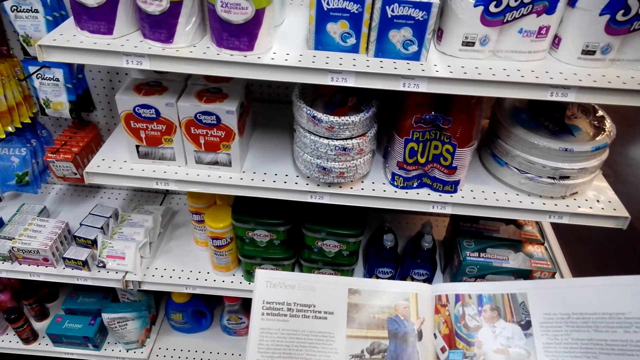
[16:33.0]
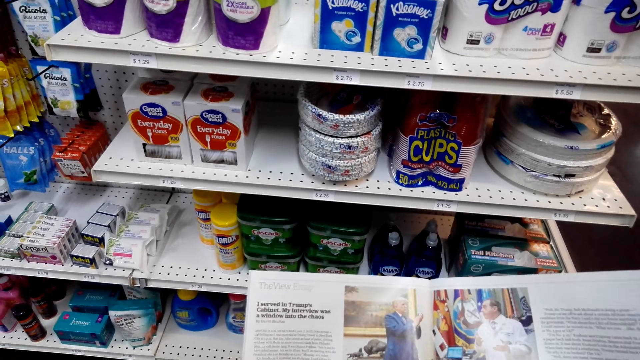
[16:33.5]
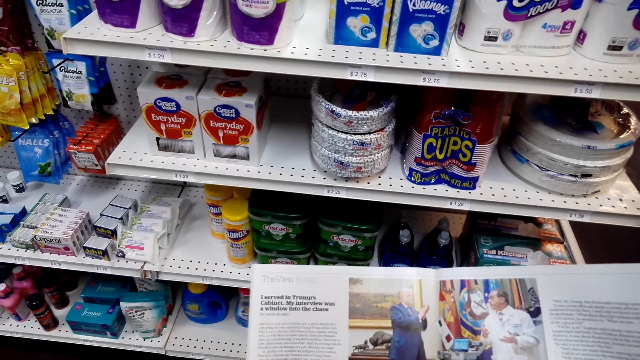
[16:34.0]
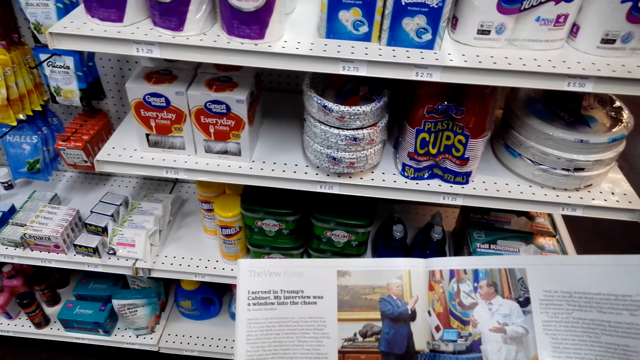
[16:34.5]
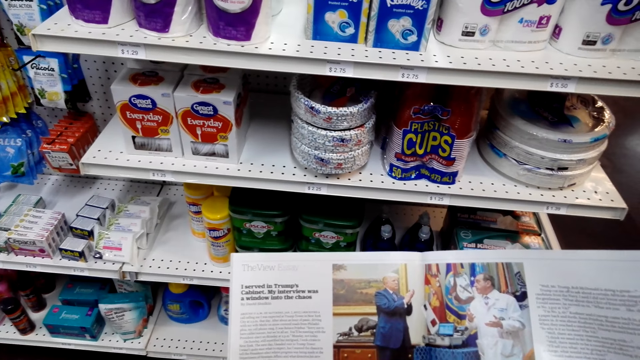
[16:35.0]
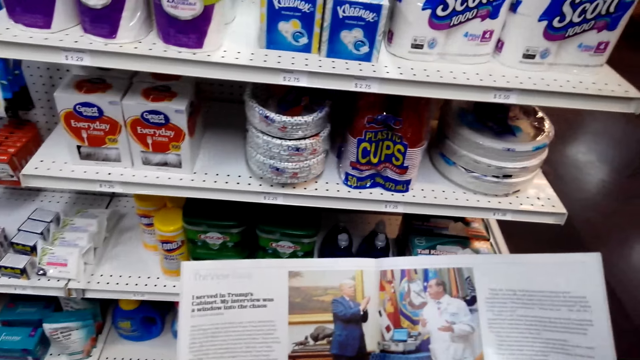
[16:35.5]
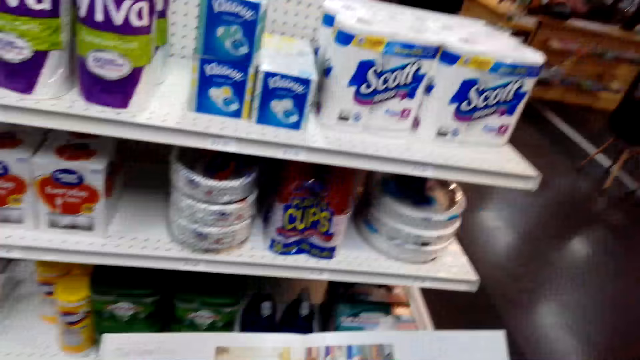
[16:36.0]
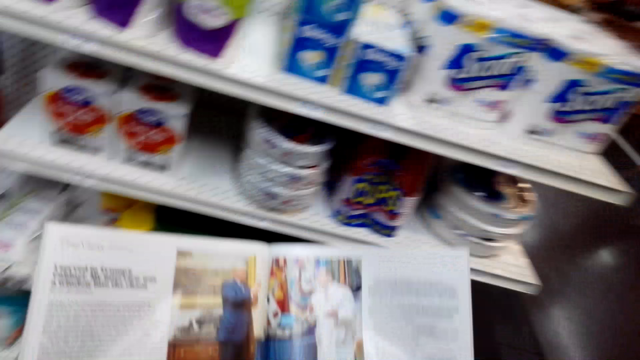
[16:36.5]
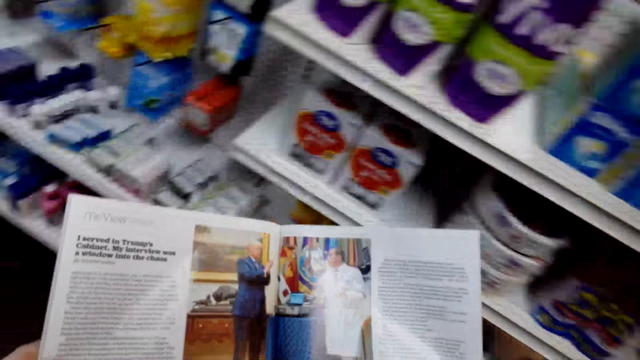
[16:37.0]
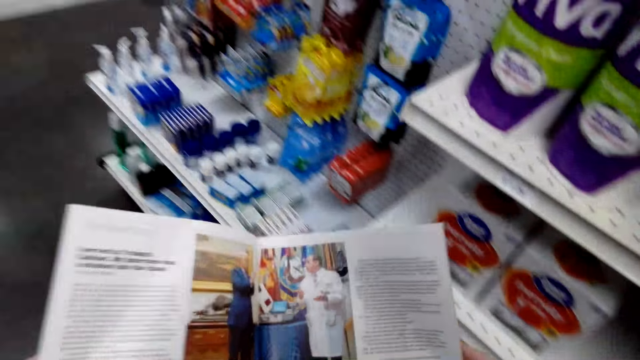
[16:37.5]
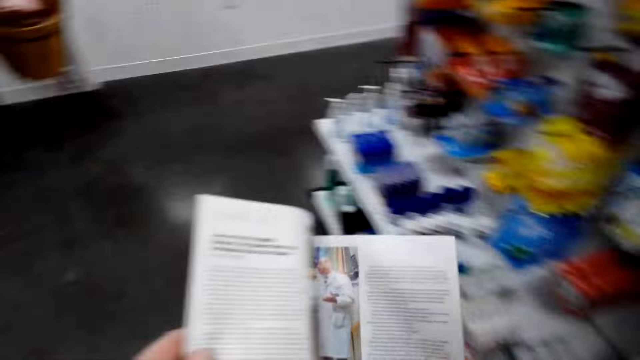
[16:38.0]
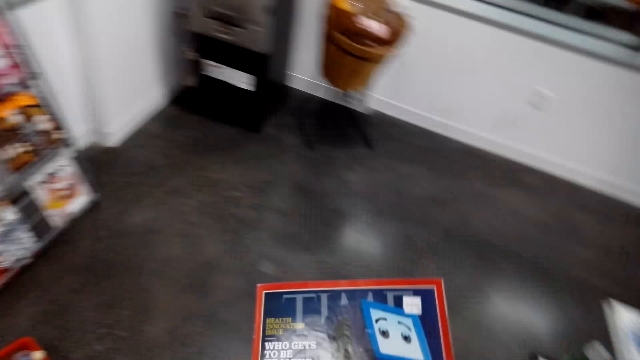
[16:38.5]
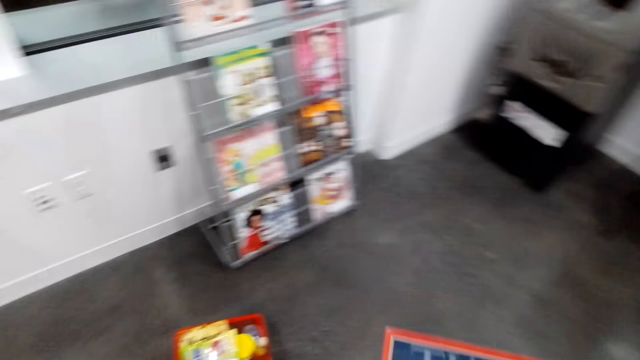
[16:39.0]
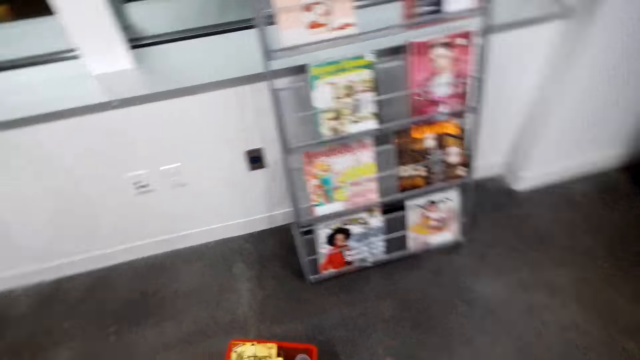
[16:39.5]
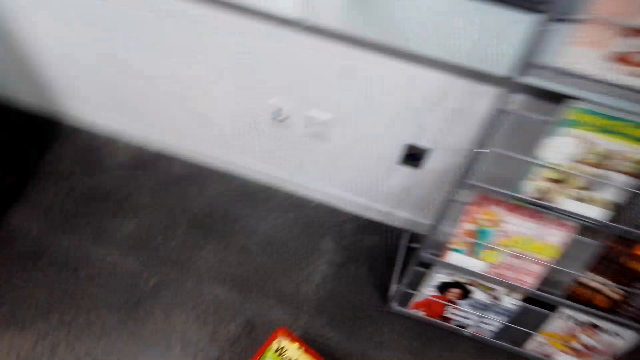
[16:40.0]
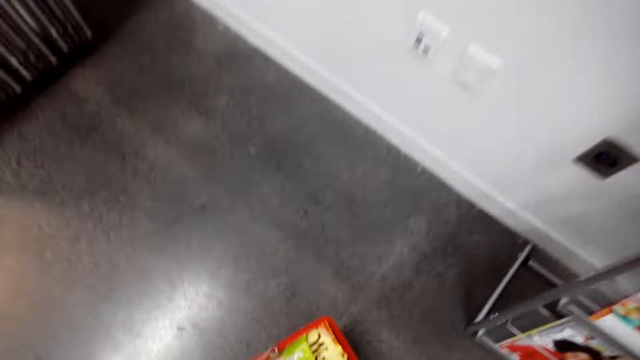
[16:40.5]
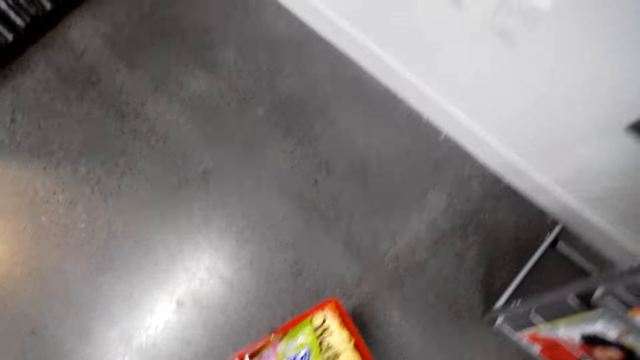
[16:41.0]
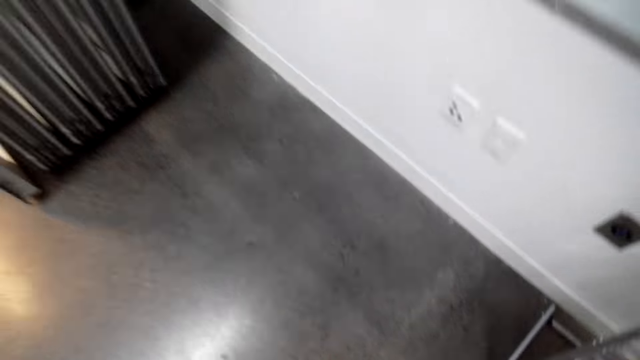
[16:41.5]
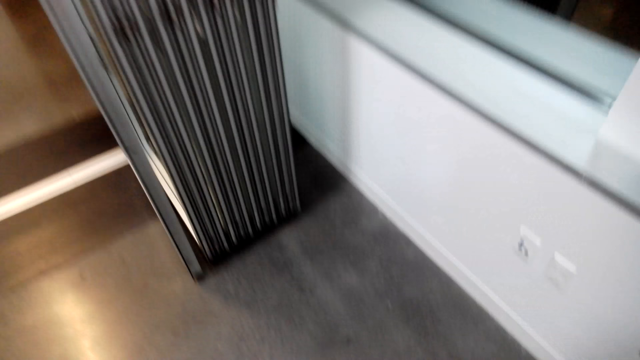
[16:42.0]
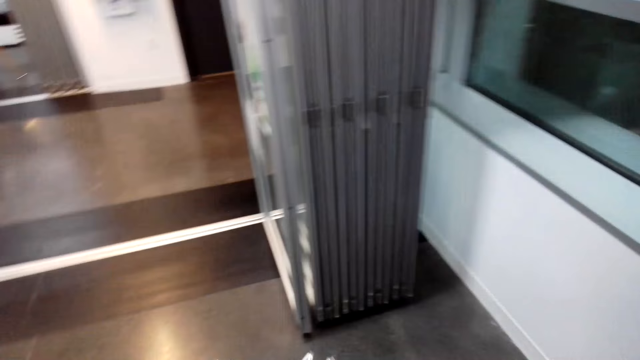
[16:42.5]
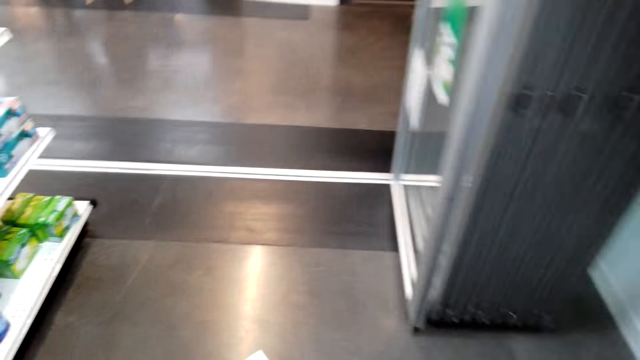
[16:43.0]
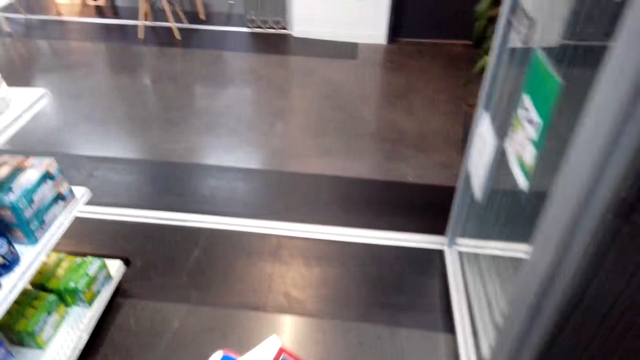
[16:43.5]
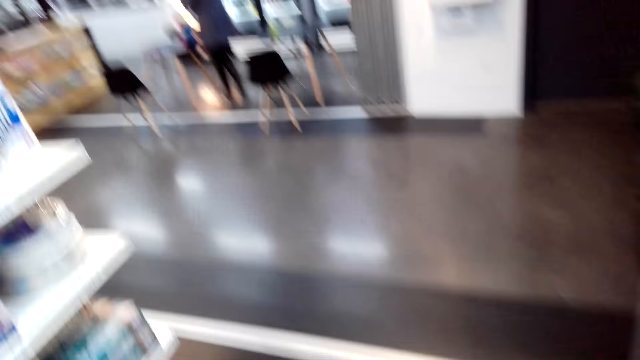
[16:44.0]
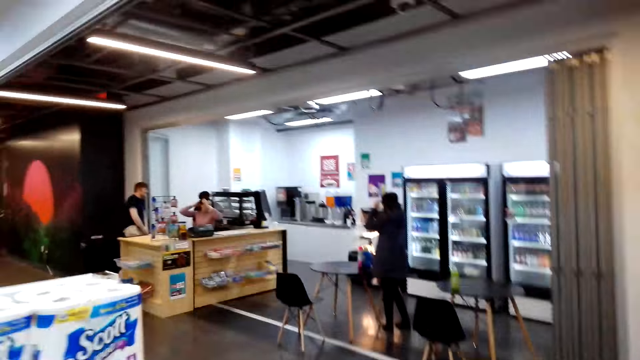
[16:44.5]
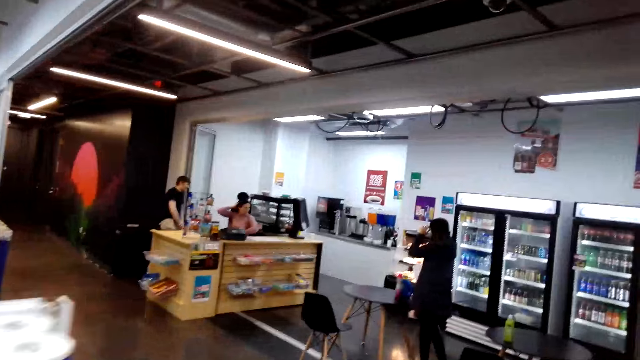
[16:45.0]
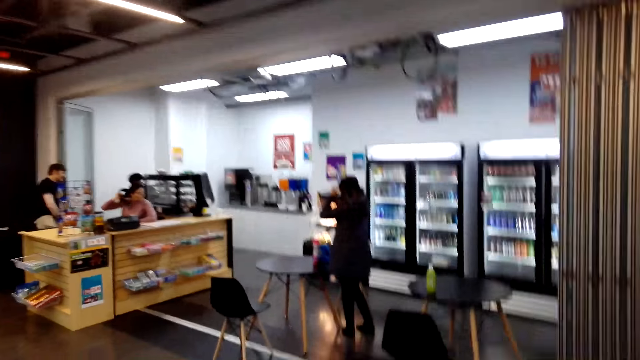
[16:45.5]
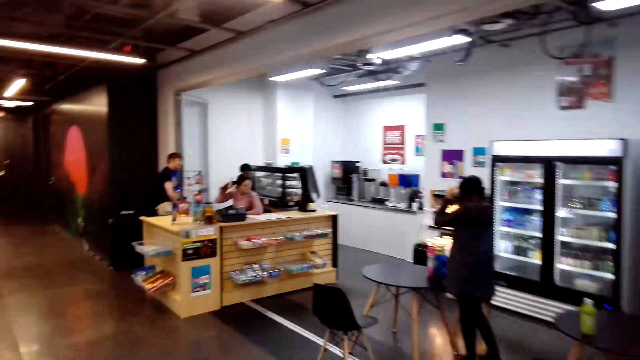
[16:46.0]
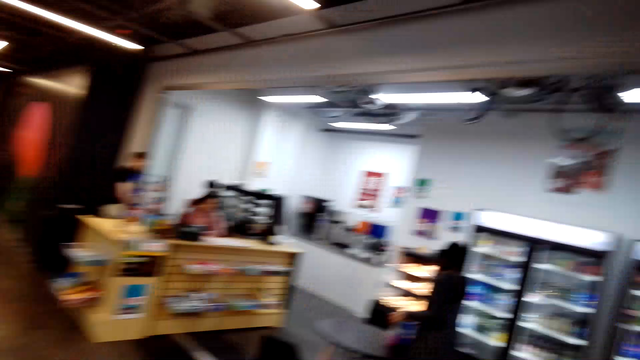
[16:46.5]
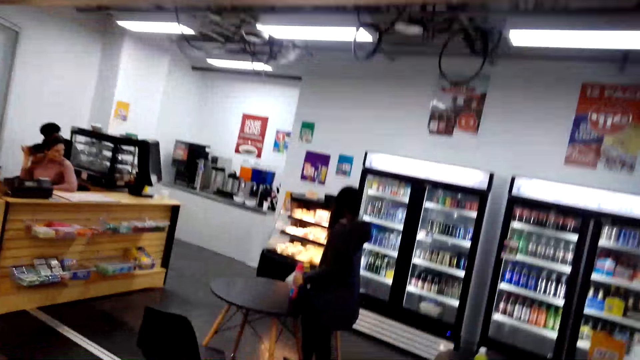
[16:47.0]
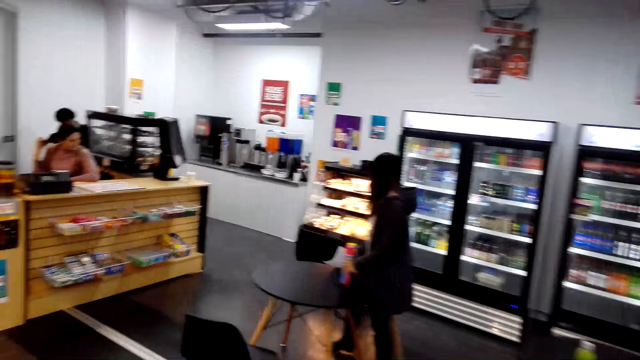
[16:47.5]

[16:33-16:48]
The camera wearer walks around the shop with the magazine in his hands. He closes the magazine and walks towards the shopping basket. He picks up the shopping basket on the floor. He walks out of the shop. He walks towards the cashier. A woman holds the glasses. Another woman twists her hair with her hand.

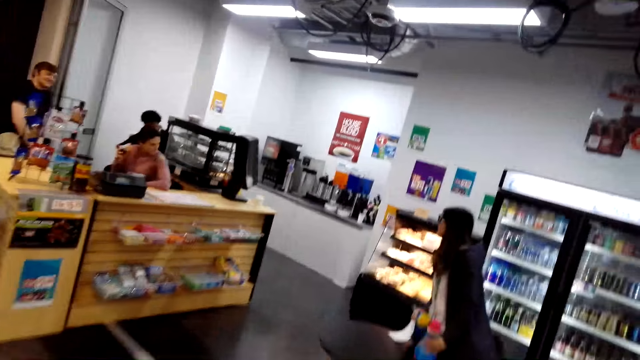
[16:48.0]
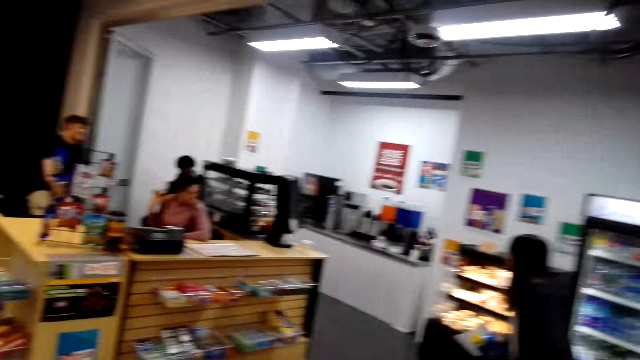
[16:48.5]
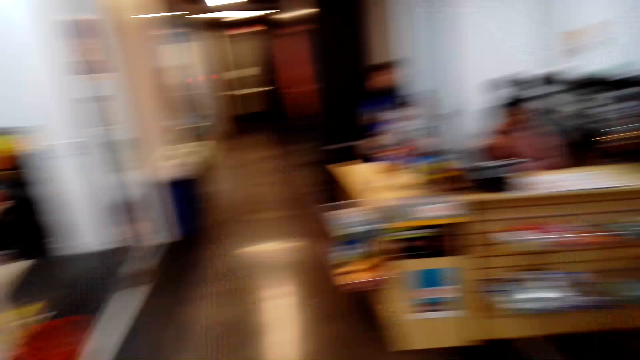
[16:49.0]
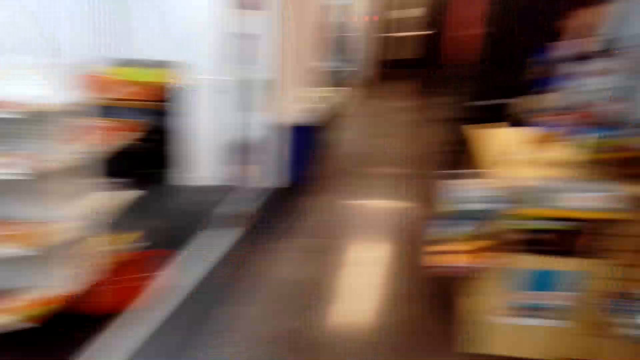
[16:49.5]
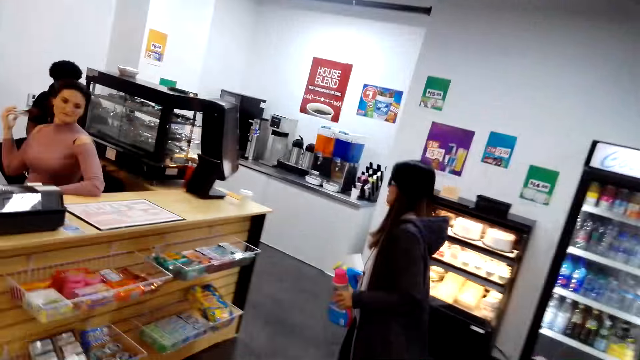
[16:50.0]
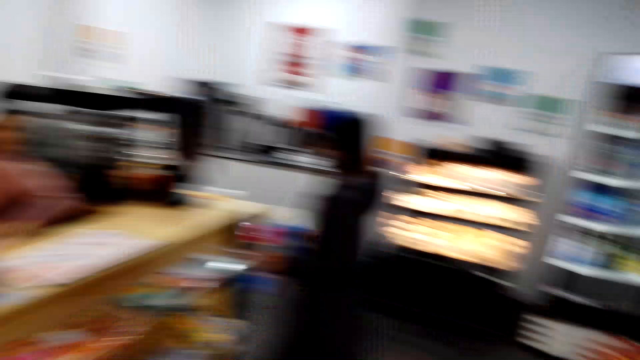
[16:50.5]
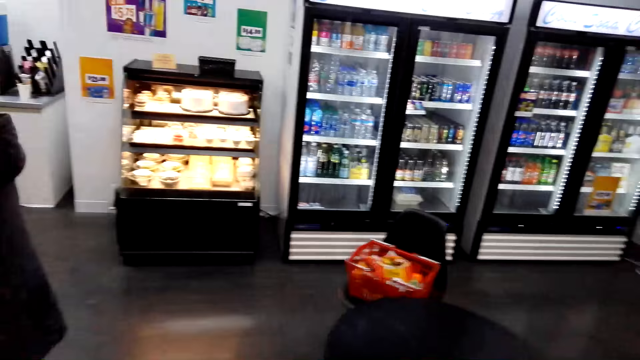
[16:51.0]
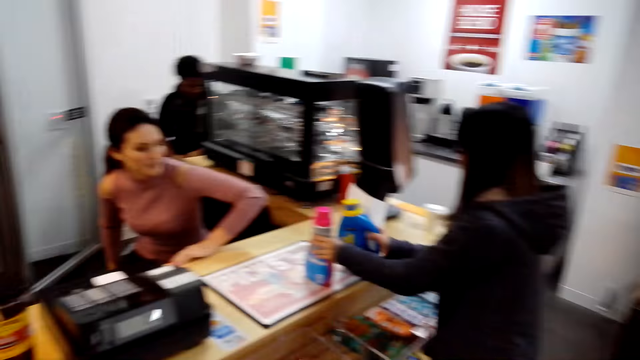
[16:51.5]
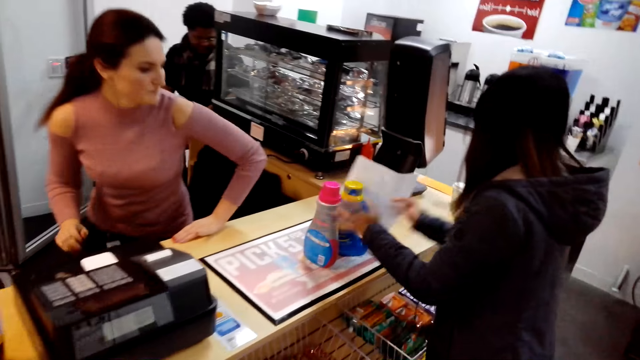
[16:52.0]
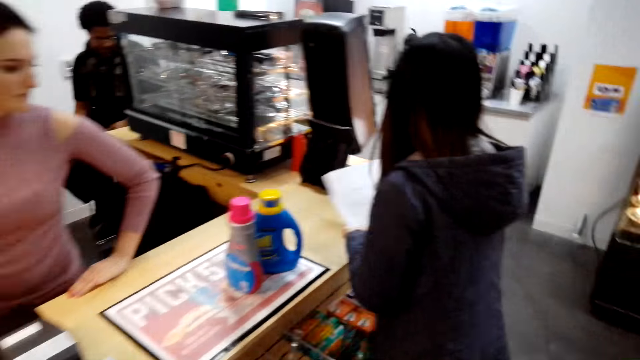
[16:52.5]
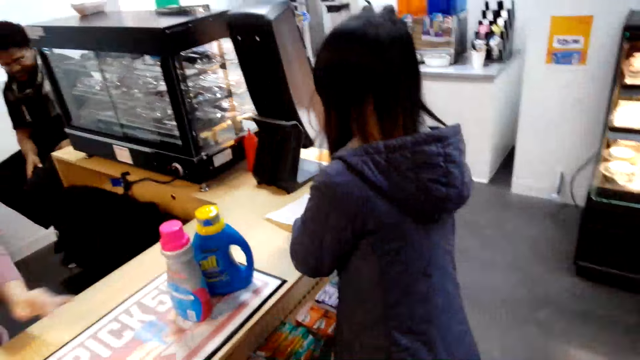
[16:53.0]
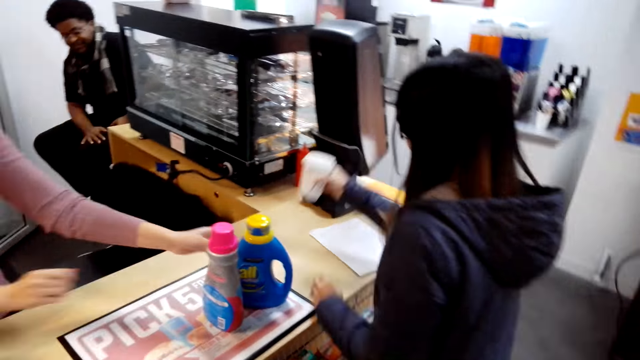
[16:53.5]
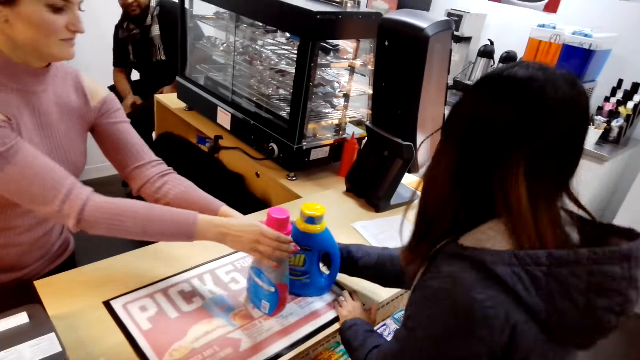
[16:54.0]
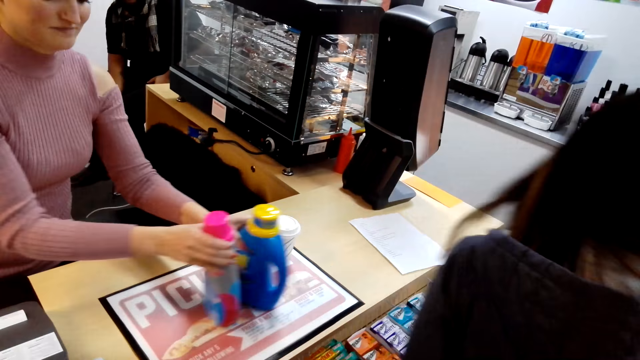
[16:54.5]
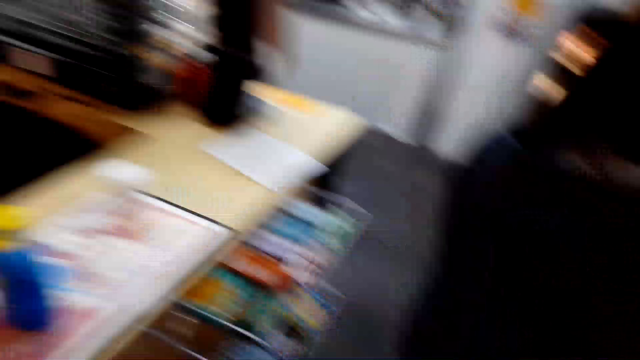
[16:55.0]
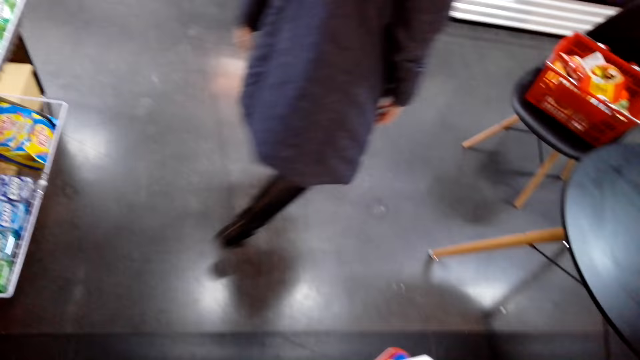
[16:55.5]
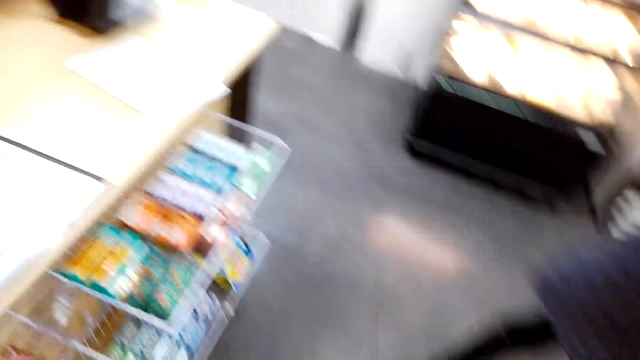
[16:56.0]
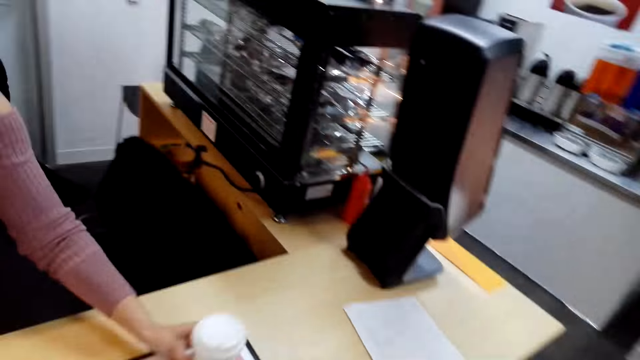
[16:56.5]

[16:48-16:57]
A woman picks up the items on the table. The camera wearer walks towards the cashier. The woman places the items on the counter, picks up the coffee cup and places the coffee cup on the counter. Another woman pushes the items on the counter. The first woman walks around the shop.
